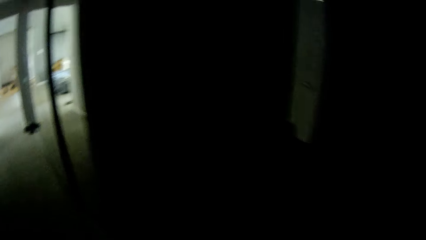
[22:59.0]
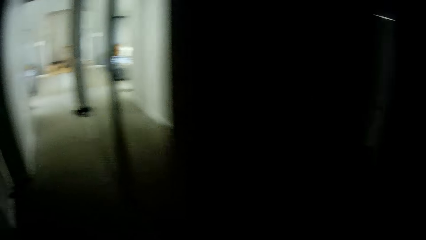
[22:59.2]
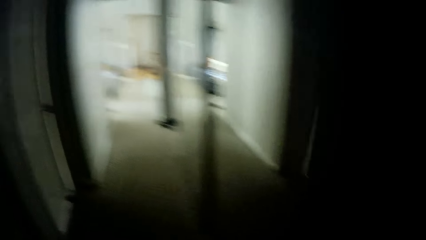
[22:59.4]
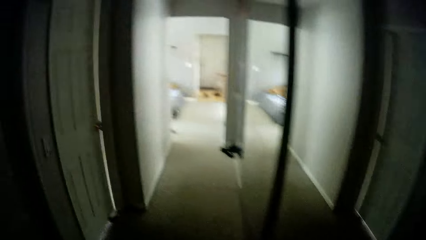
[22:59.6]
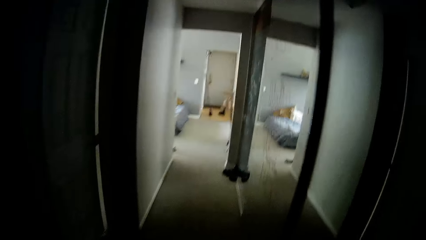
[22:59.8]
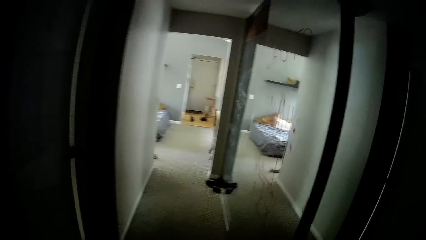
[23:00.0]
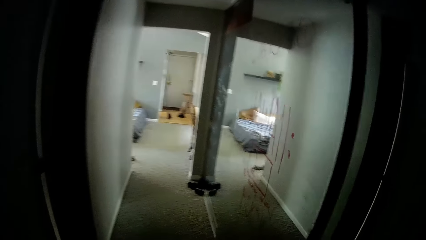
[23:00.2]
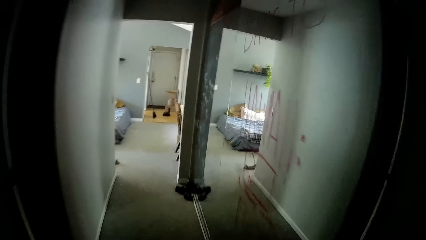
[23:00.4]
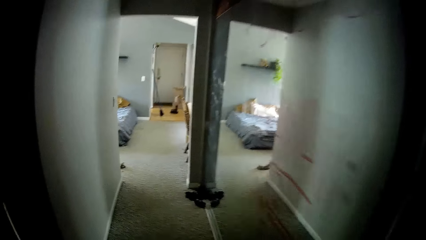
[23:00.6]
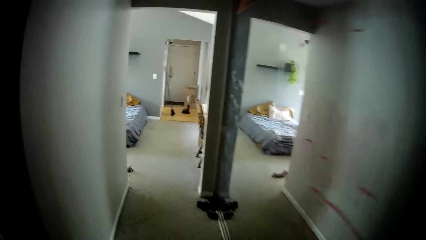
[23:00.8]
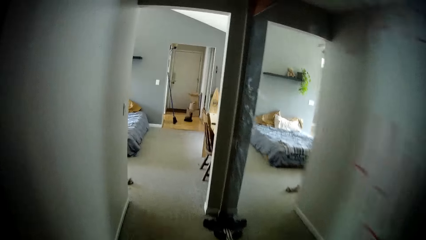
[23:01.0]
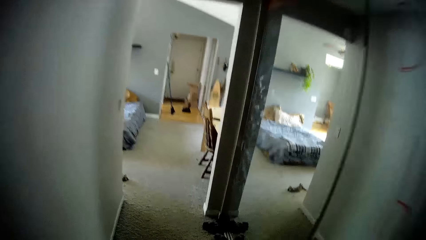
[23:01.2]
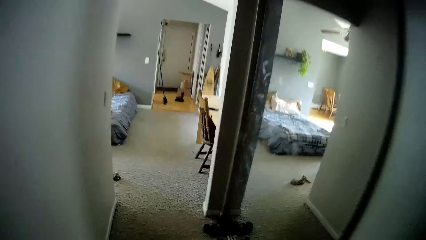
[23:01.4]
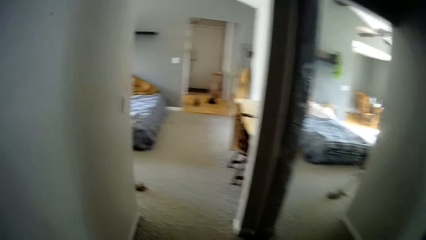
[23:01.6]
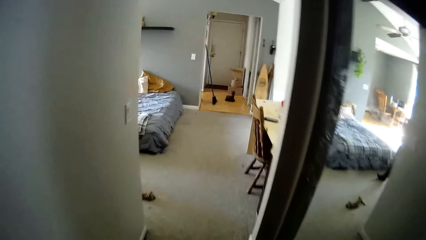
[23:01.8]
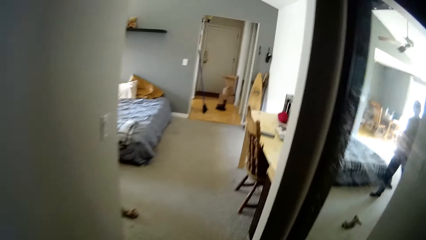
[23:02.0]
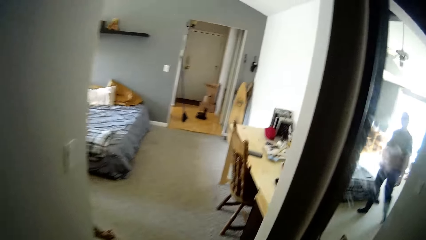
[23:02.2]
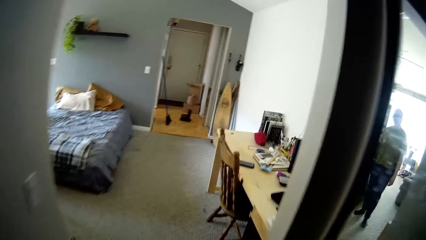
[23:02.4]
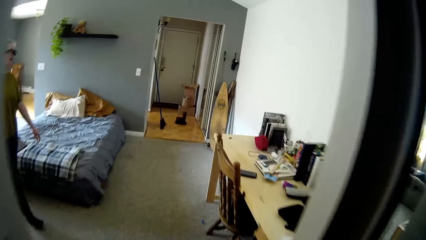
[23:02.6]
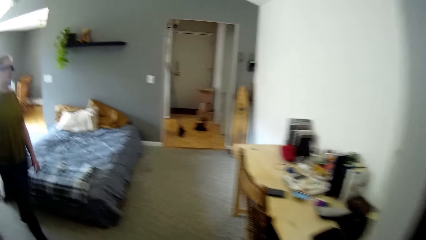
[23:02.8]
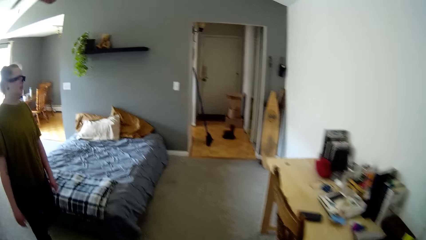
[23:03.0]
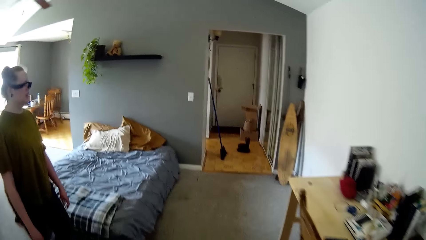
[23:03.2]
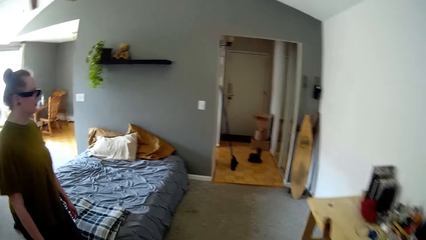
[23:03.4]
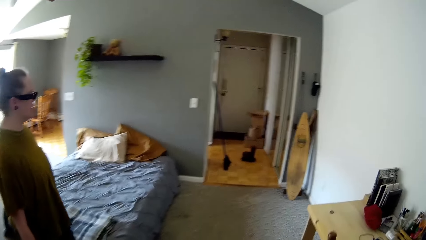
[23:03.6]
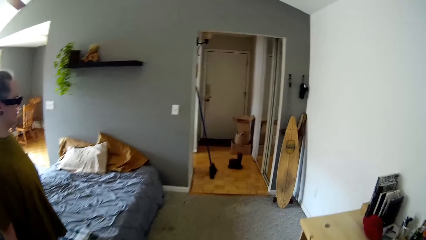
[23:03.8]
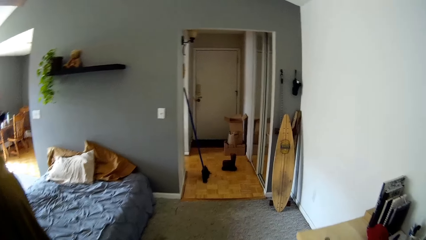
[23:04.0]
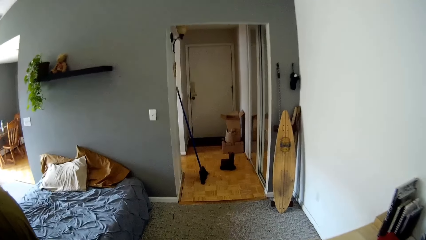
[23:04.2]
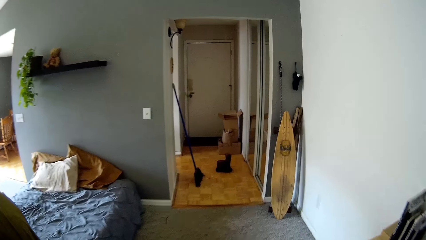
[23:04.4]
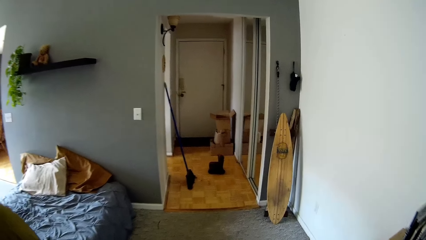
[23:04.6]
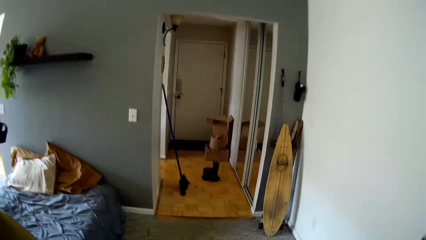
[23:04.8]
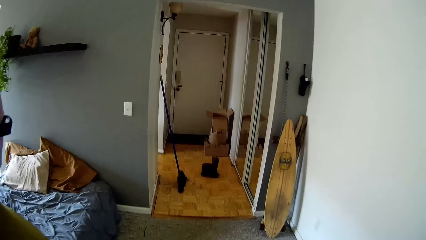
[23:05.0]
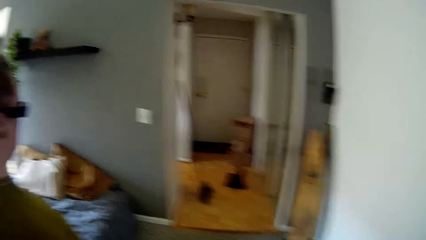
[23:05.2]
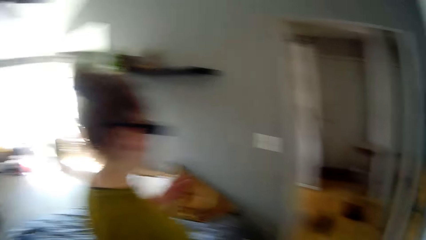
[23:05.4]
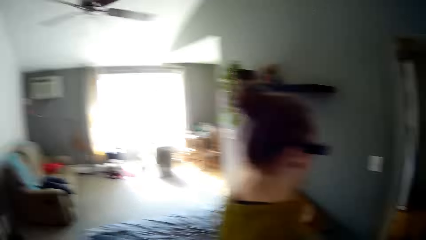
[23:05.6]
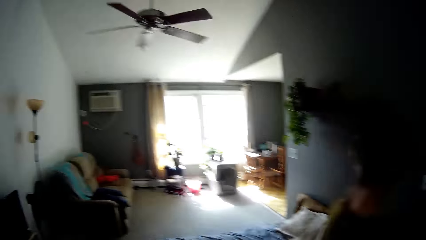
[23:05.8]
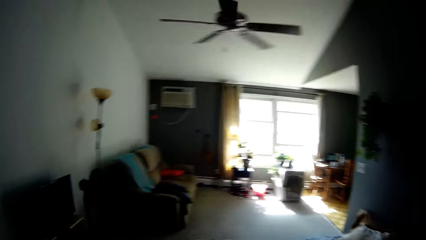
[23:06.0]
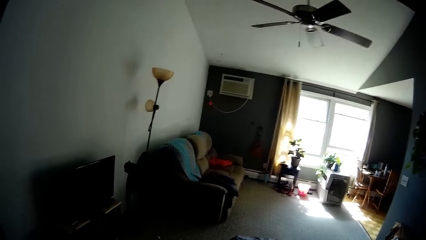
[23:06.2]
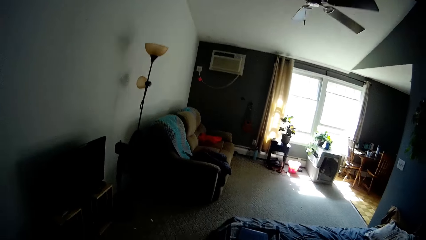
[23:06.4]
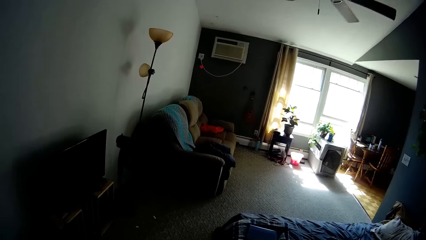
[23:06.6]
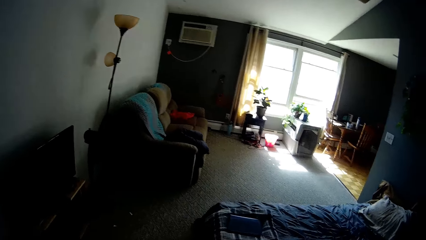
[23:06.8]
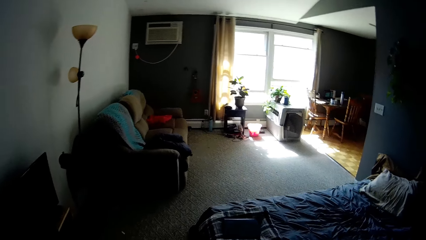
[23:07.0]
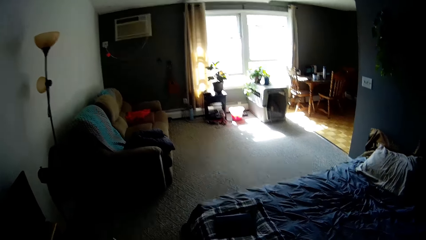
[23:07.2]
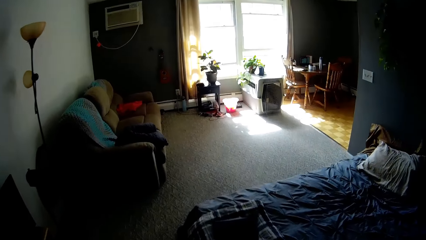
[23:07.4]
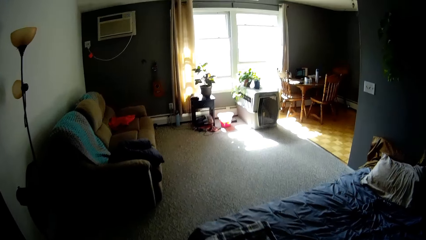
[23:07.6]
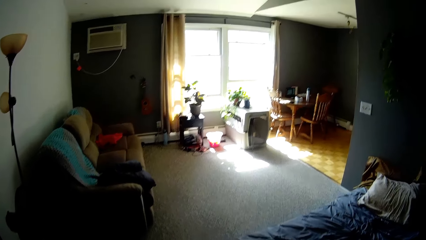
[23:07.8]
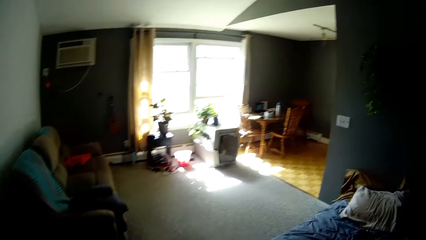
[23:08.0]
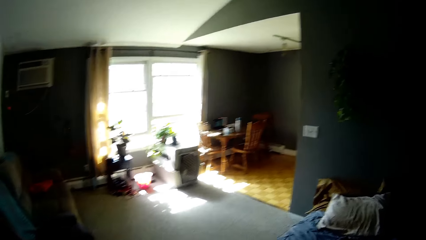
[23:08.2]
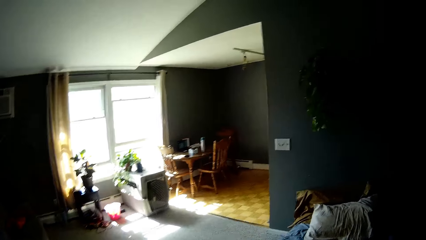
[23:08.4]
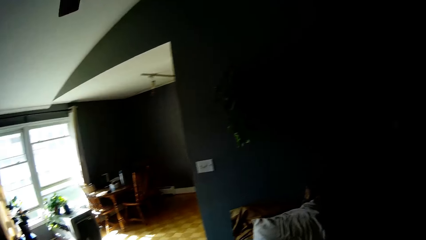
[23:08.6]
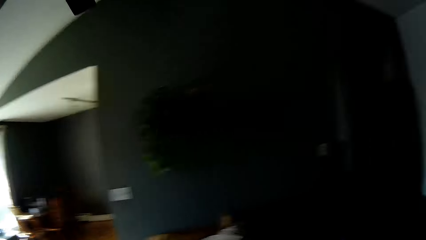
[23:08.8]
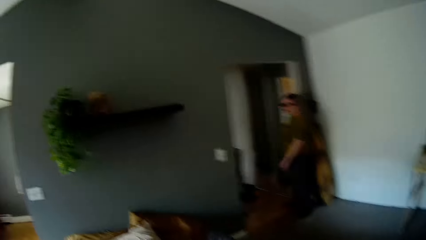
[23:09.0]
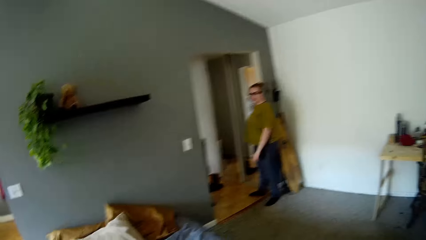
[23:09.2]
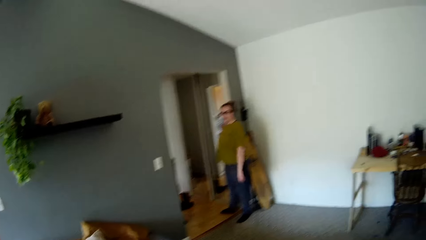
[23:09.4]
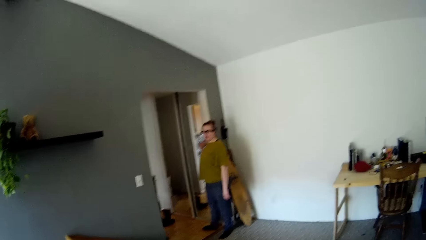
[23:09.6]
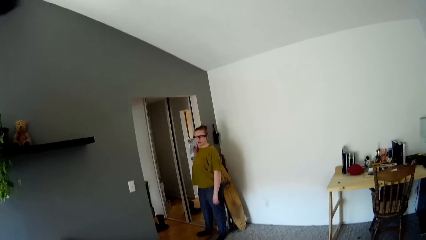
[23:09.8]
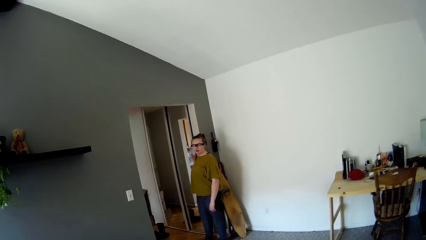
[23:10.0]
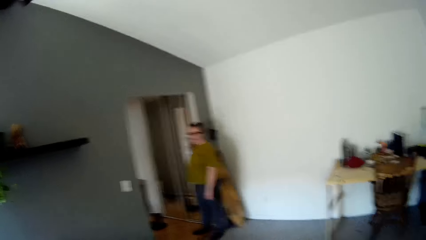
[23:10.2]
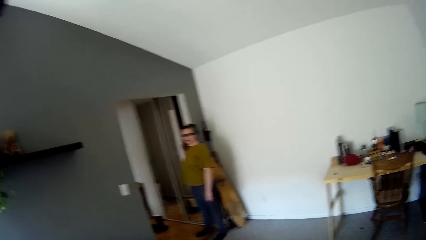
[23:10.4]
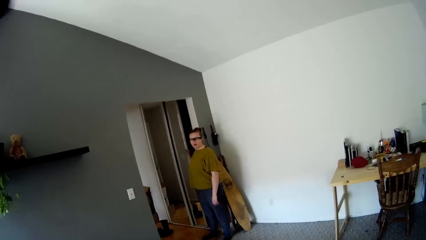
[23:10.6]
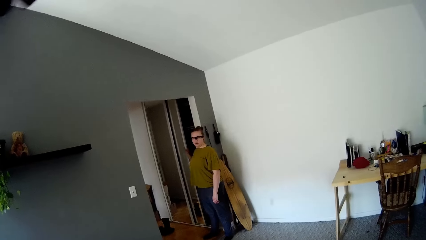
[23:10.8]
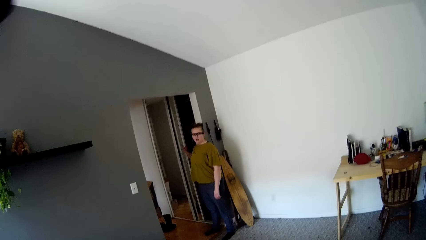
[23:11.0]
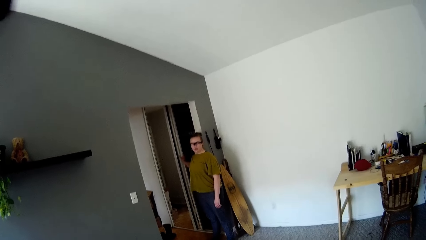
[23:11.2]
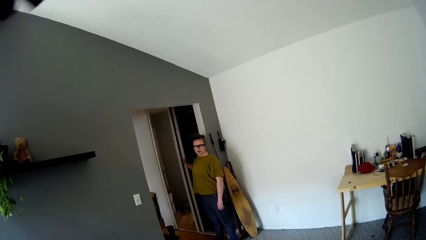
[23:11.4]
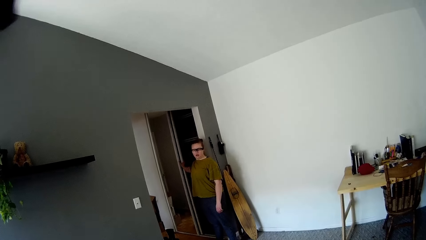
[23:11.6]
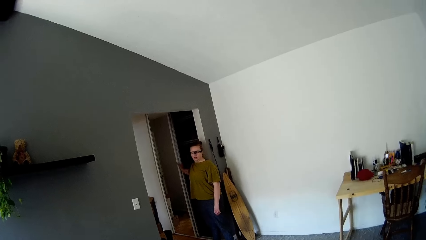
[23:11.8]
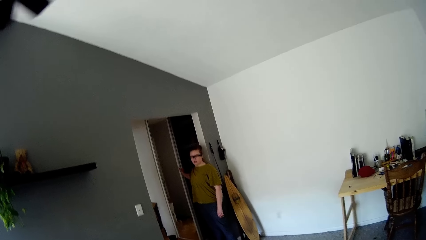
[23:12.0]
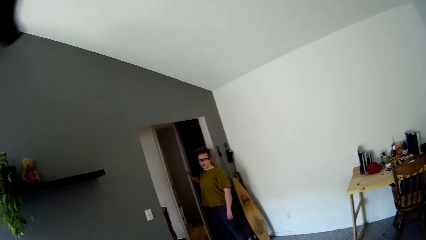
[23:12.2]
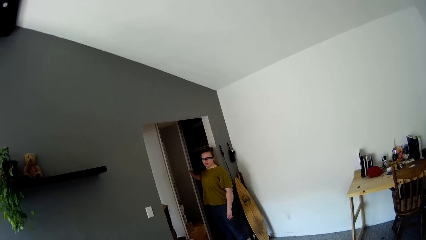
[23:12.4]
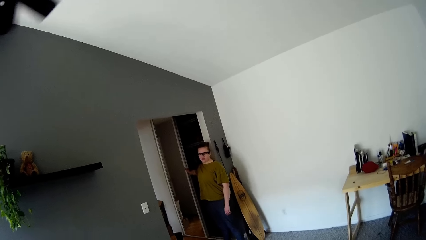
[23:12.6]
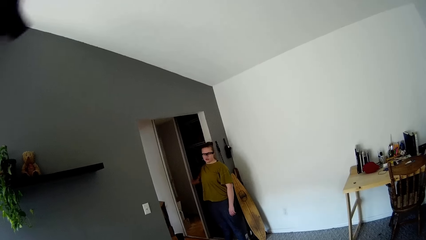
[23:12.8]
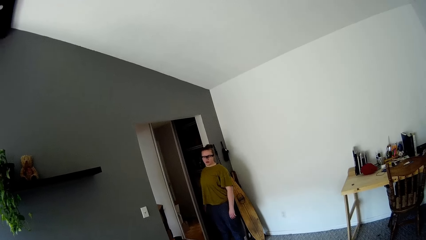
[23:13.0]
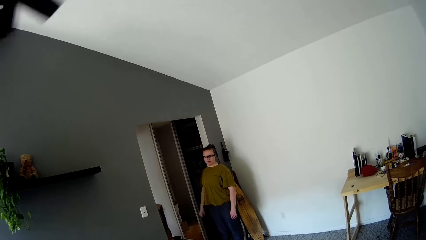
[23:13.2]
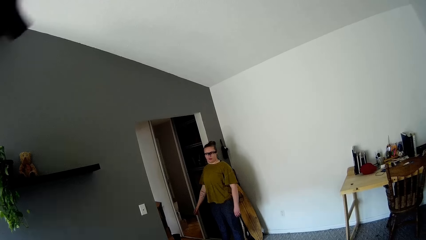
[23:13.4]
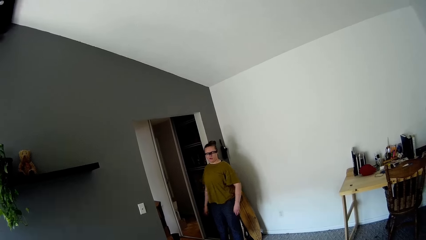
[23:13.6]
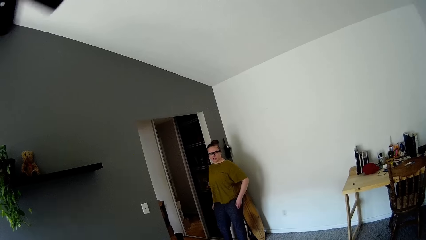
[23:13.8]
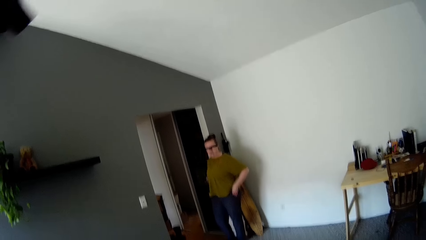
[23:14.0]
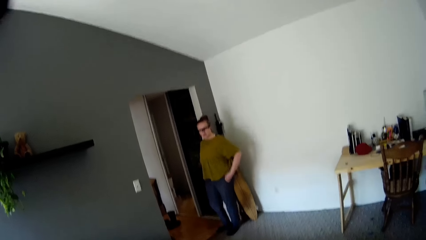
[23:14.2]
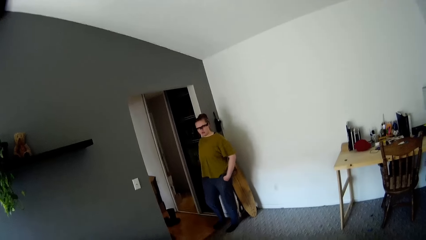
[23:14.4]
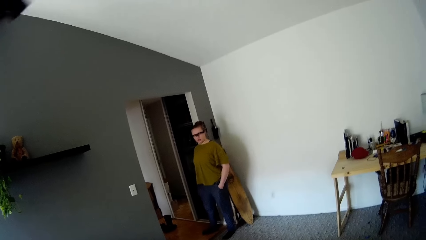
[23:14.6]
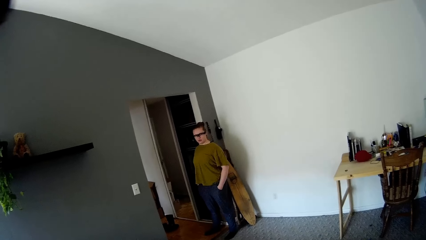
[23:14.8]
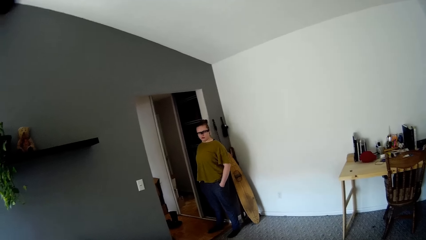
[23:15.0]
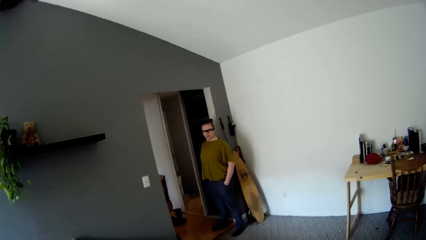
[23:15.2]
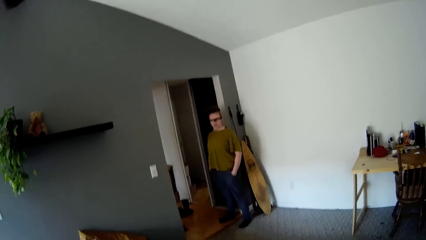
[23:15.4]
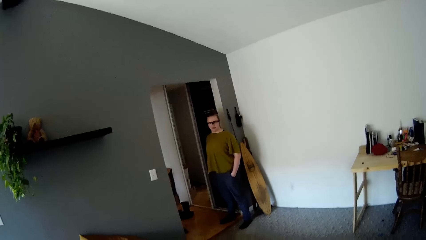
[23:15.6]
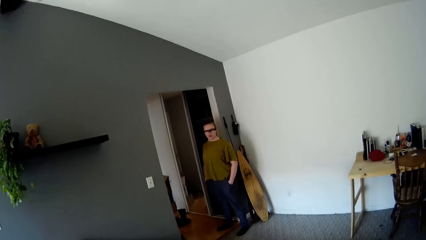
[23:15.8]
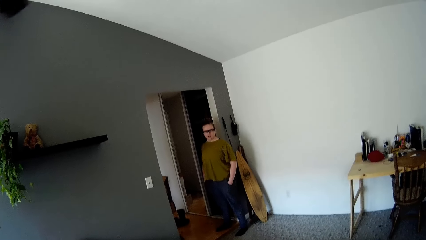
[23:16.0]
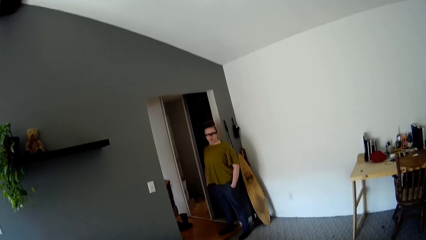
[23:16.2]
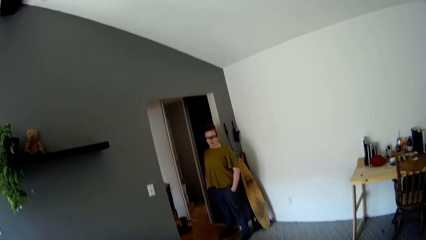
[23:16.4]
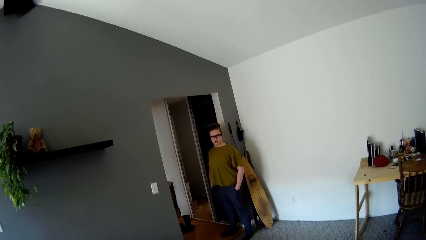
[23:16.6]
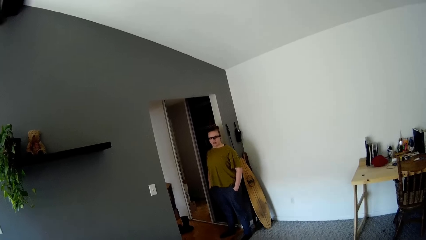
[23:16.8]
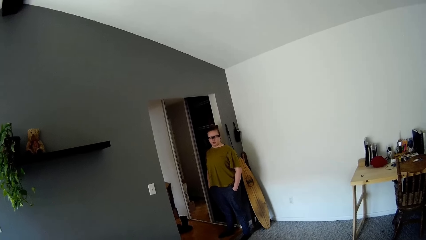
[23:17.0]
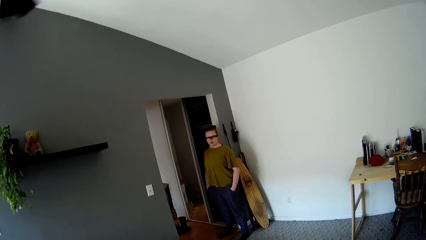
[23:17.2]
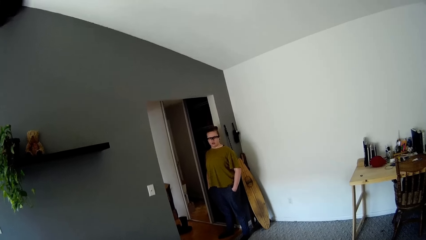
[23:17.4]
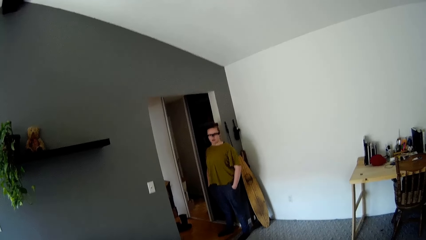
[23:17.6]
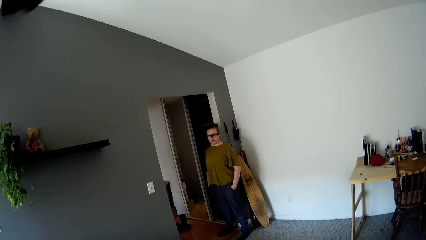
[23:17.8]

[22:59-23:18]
The camera wearer walks into the bedroom. A woman talks to the camera wearer. The woman stands in the room. The woman shuts the bedroom door with her right hand. The camera wearer looks around. The woman puts both hands in her pants pocket.
